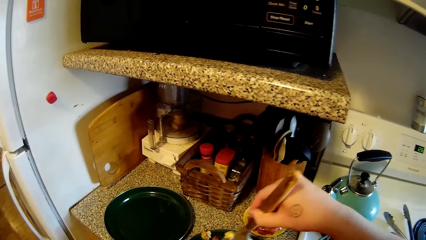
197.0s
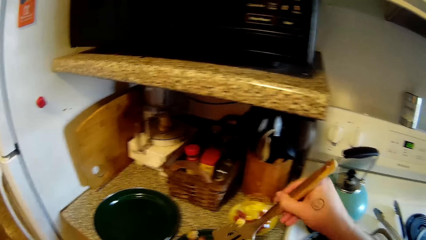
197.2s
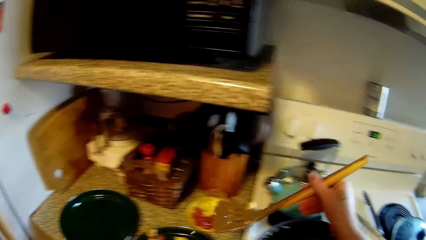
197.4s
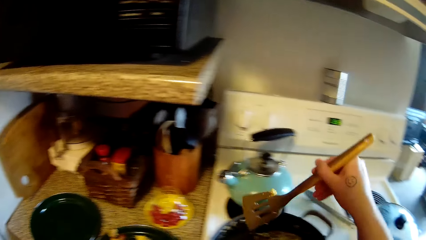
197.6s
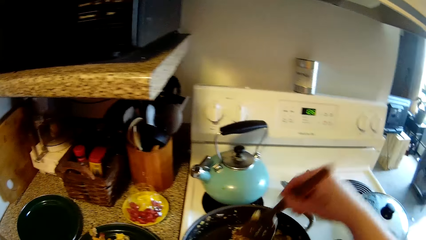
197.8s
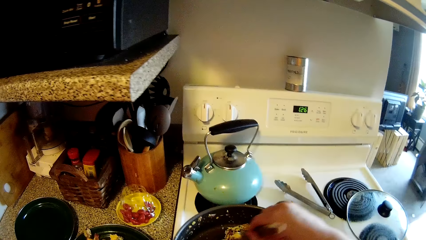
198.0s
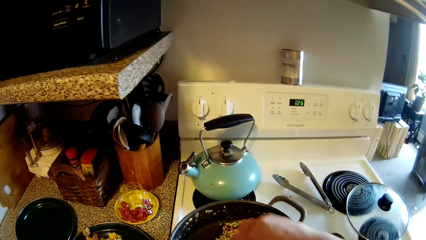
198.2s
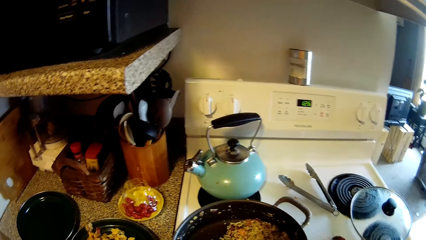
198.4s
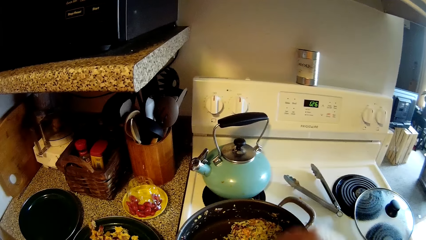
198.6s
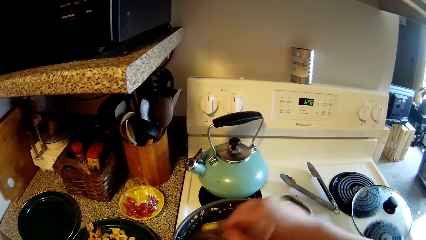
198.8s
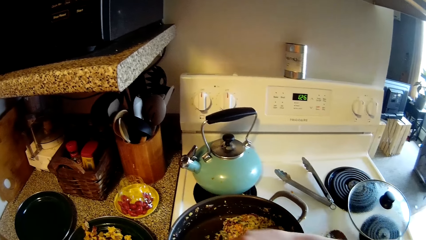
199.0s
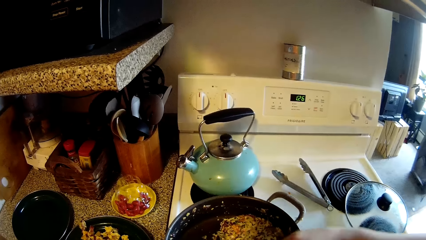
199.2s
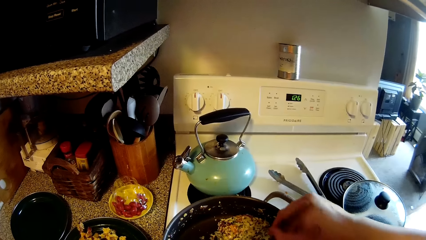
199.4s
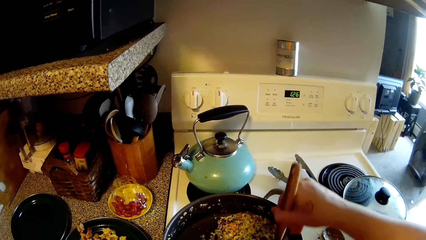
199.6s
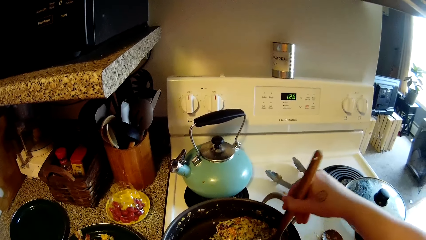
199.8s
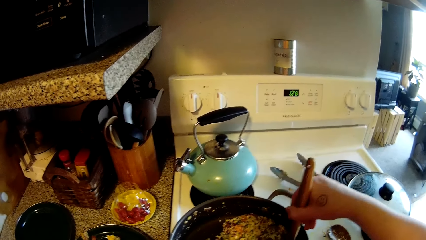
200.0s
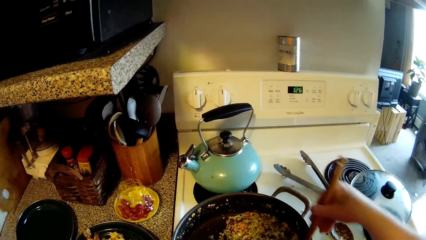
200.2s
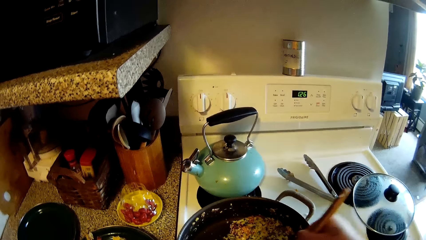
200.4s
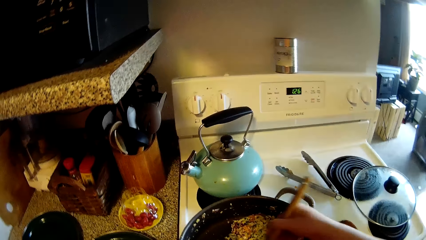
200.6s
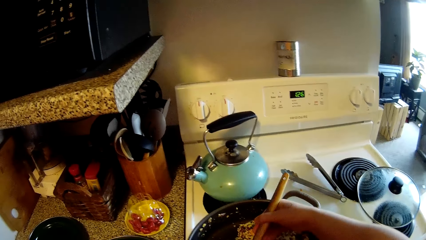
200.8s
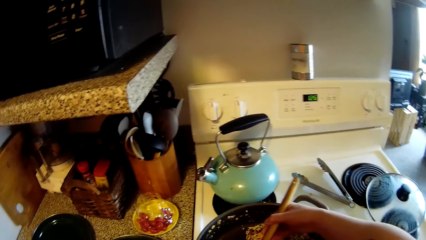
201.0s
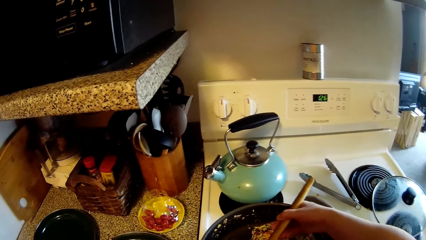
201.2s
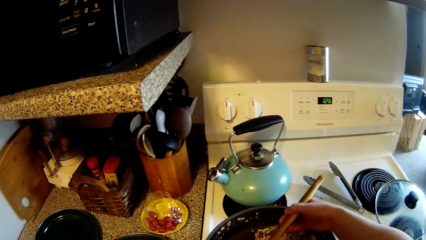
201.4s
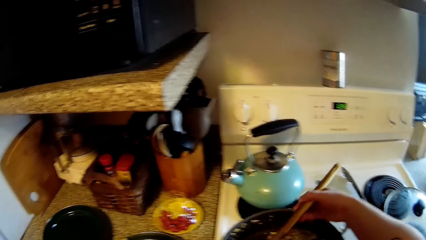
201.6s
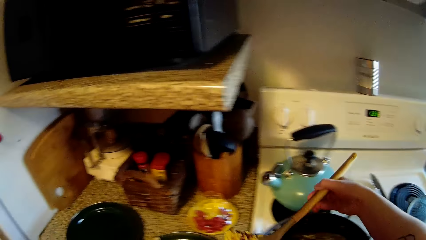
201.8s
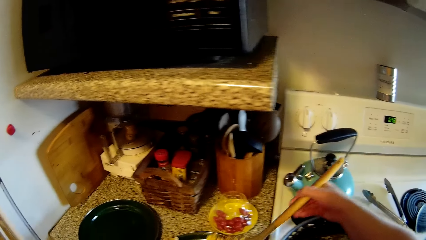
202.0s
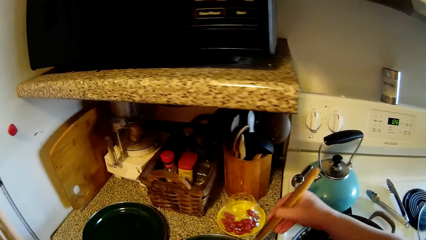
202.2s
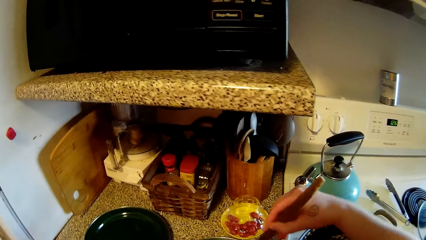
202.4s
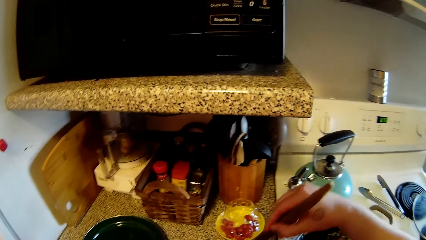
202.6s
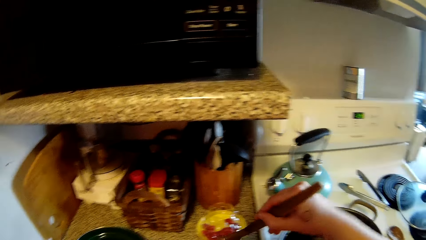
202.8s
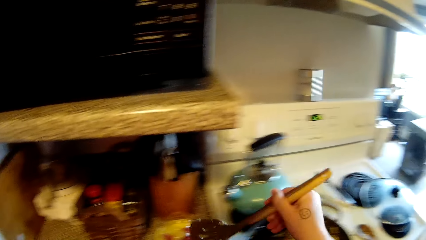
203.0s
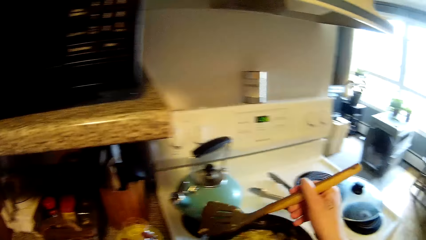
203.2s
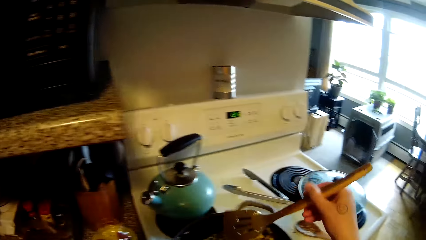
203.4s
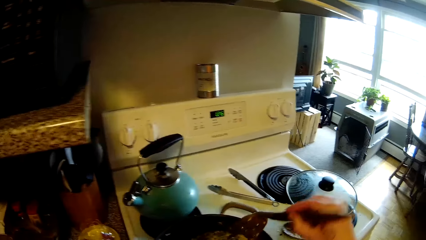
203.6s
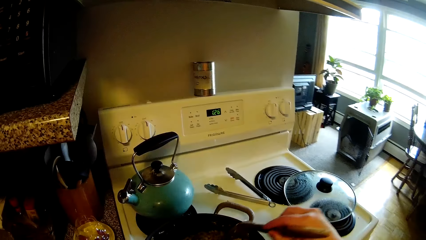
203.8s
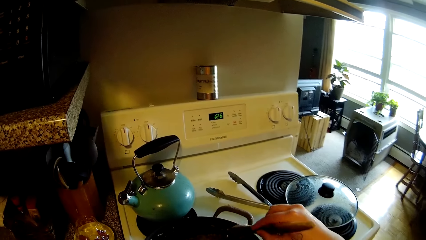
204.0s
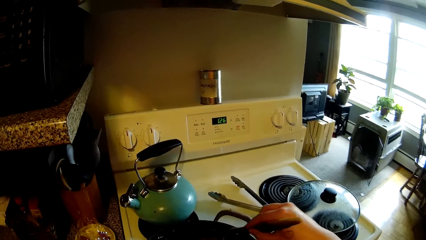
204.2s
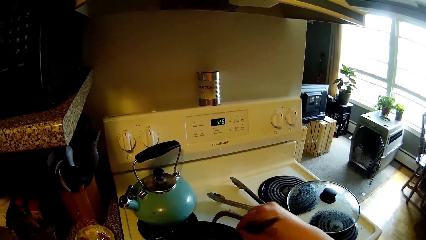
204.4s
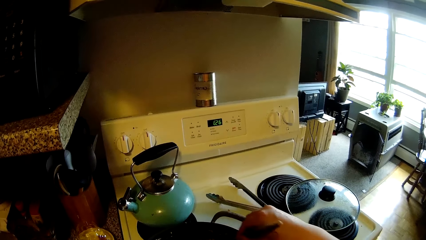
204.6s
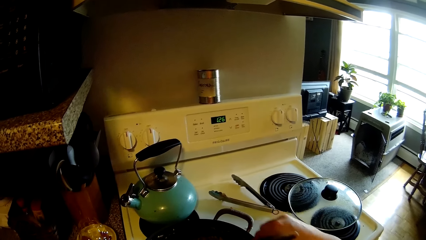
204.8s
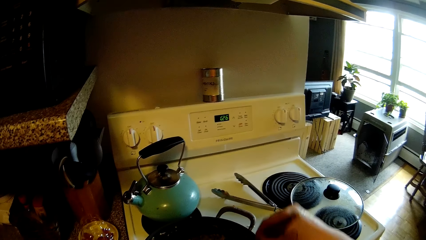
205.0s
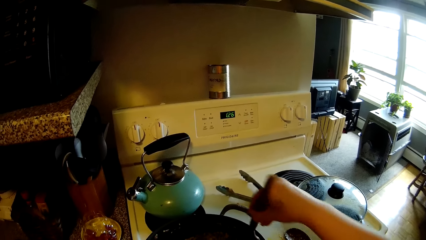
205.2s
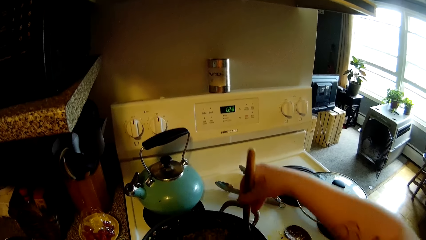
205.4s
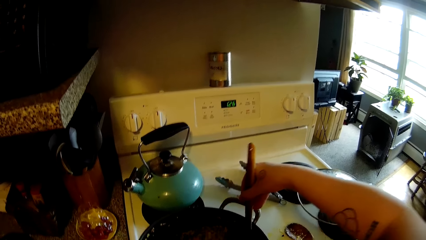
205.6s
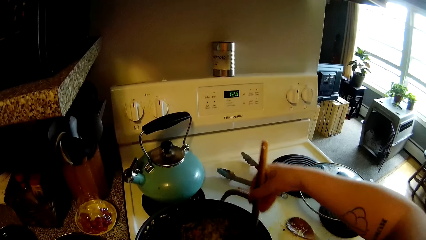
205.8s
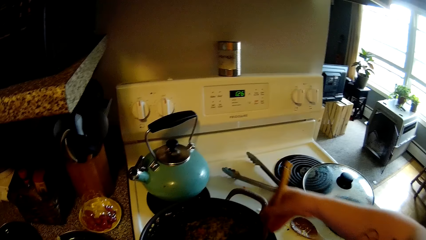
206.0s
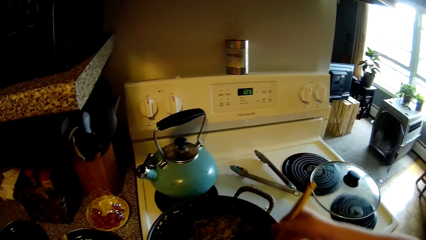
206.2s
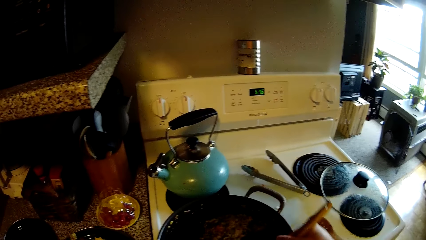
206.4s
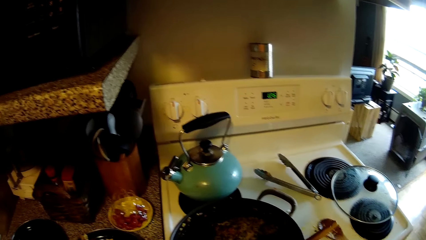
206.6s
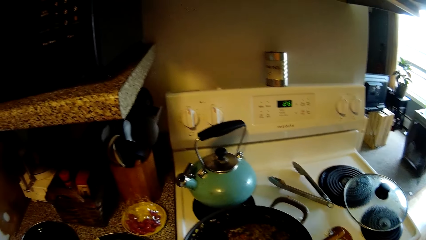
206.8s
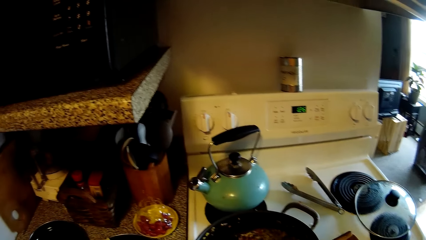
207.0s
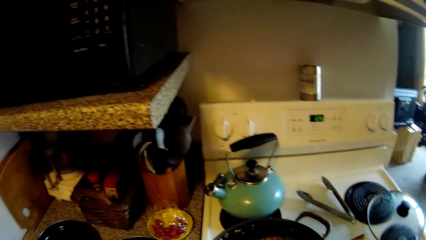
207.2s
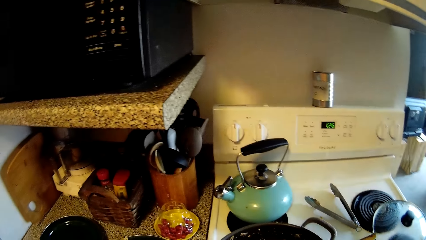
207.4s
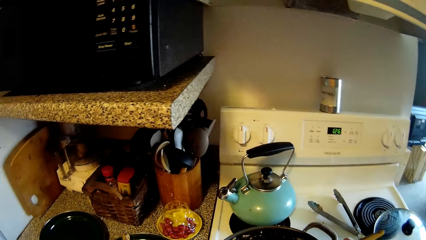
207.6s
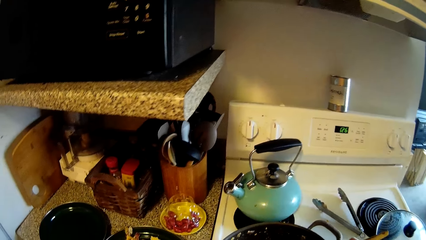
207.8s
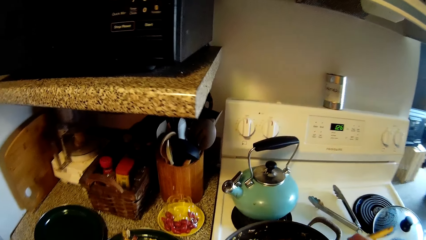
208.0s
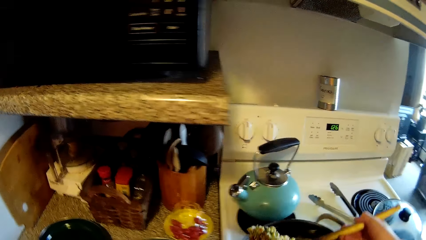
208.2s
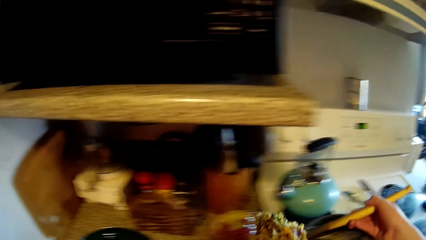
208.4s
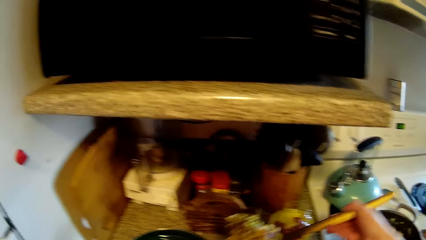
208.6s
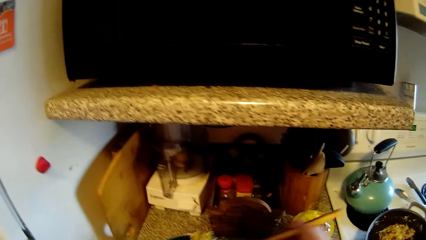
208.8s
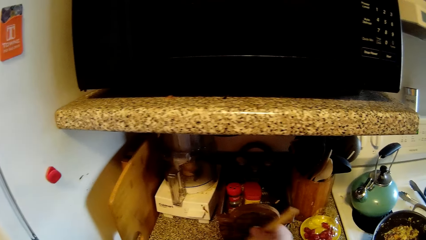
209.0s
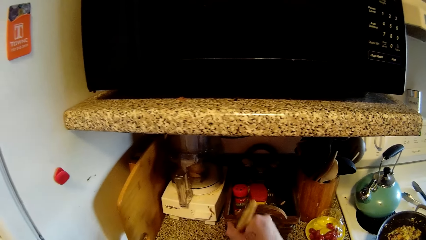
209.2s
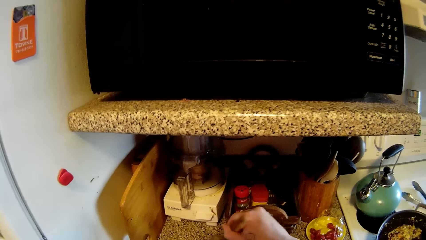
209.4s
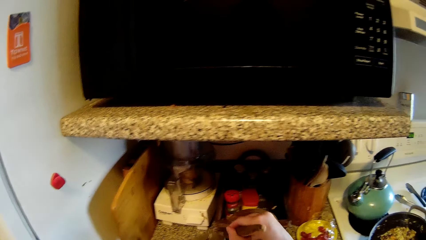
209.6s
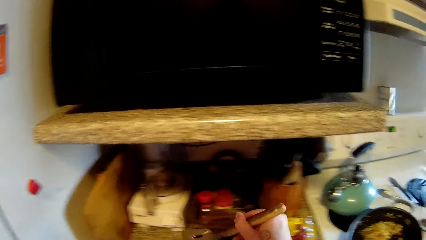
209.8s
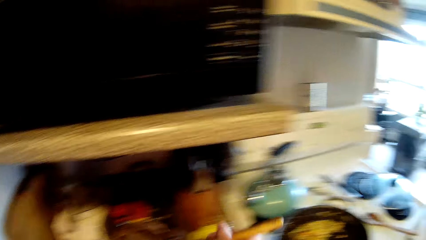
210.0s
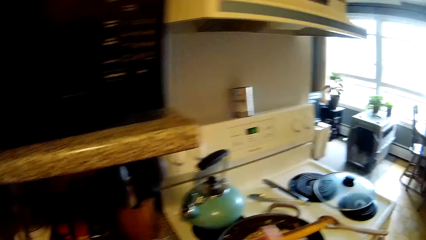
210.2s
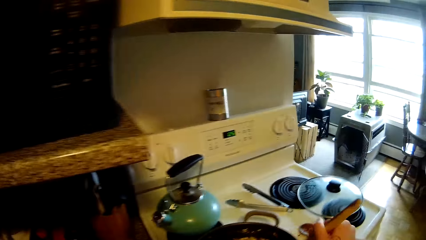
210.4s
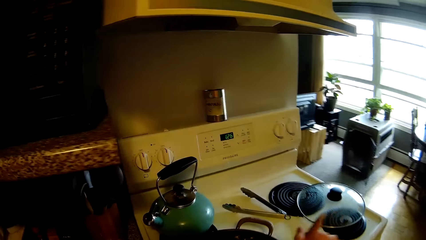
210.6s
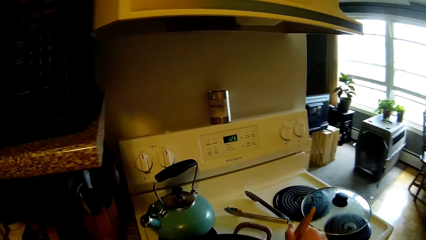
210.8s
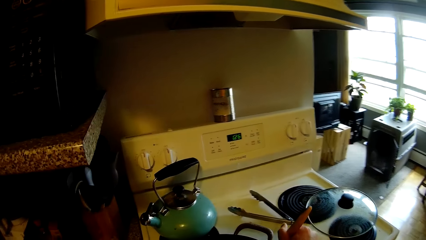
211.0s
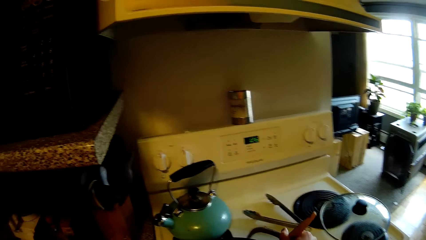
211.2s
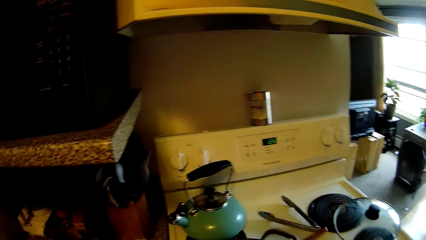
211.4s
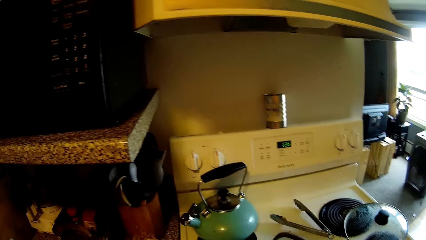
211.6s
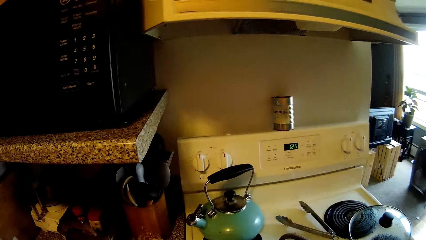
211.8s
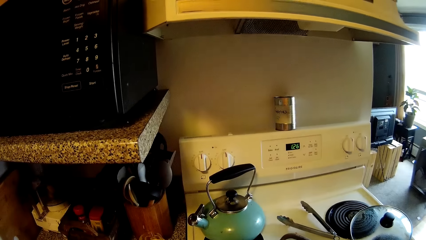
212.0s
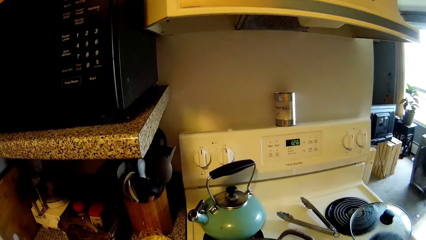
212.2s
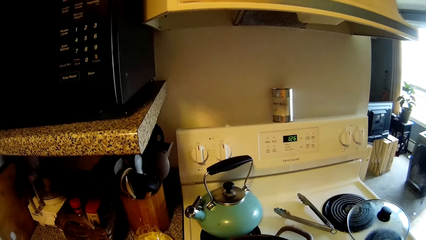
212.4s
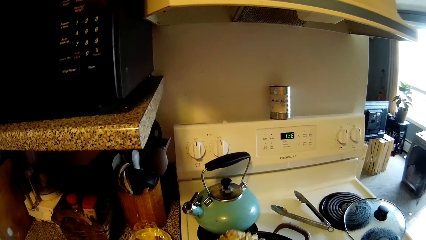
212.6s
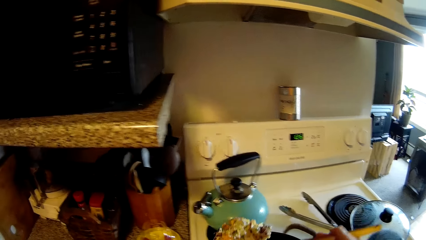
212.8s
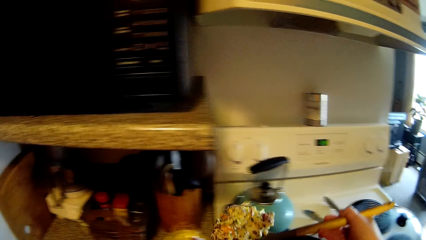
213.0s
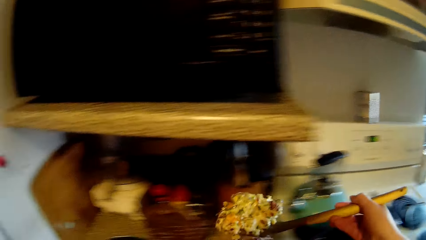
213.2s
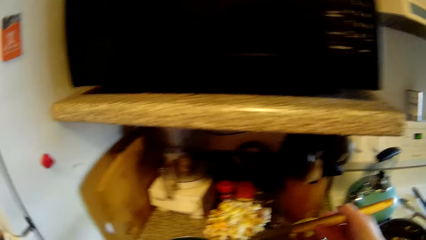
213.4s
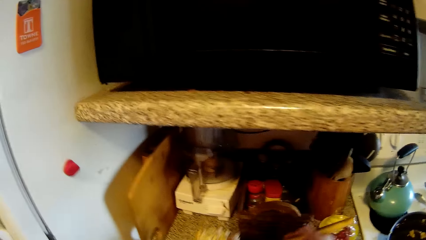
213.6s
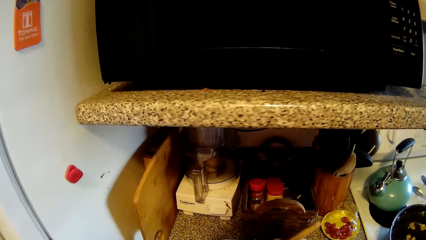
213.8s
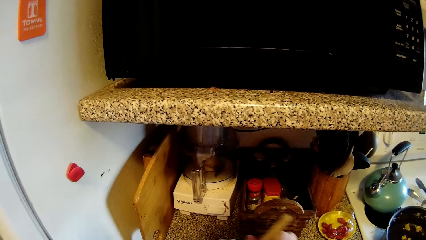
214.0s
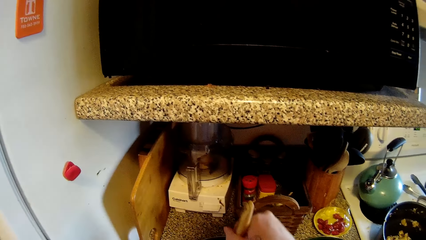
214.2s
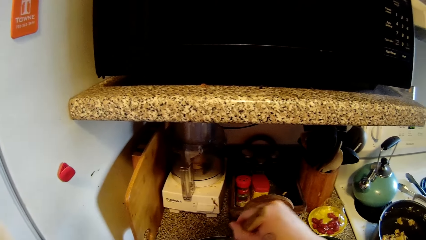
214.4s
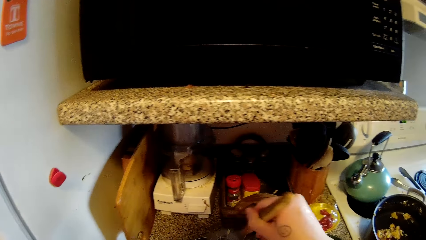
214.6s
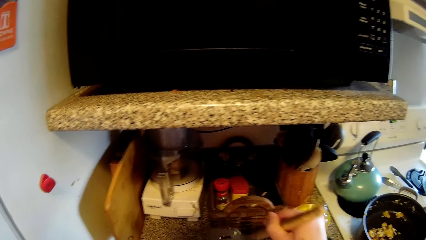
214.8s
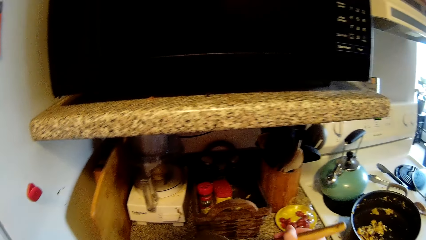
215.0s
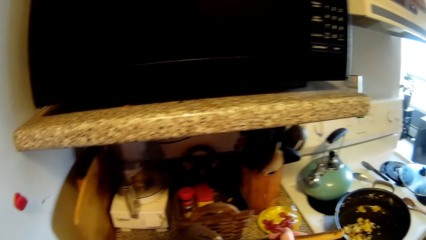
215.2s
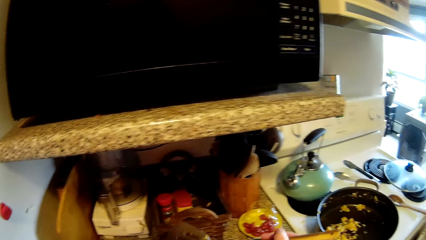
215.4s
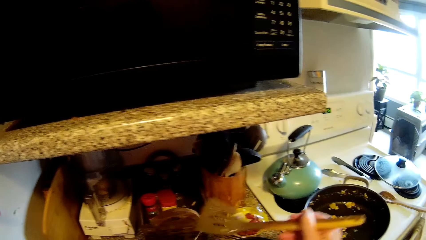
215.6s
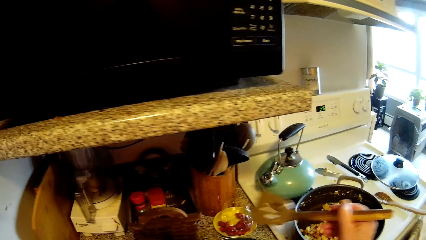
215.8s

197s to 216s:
The camera wearer puts the food on the plate with the spatula in her right hand. She scoops some food from the pot with the spatula in her right hand. She puts the food on the plate with the spatula in her right hand. She scoops some food from the pot with the spatula in her right hand. She puts the food on the plate with the spatula in her right hand. She scoops some food from the pot with the spatula in her right hand. She puts the food on the plate with the spatula in her right hand.
